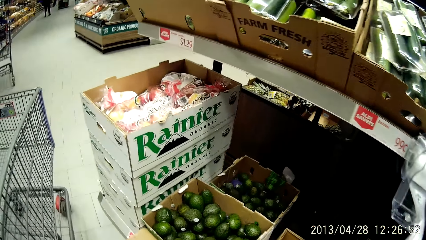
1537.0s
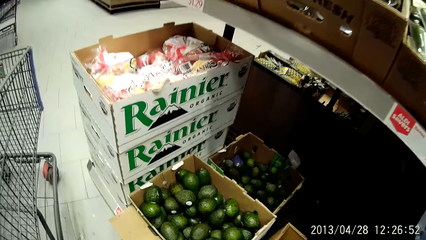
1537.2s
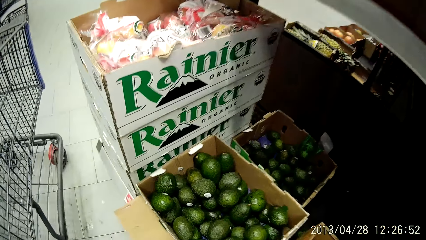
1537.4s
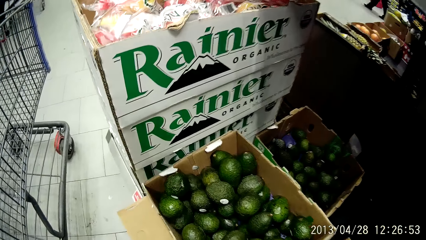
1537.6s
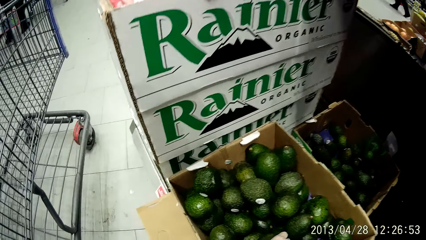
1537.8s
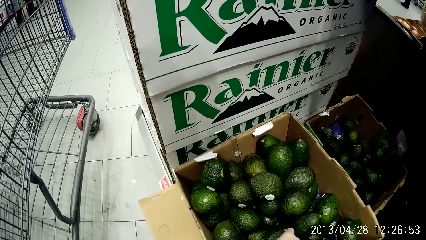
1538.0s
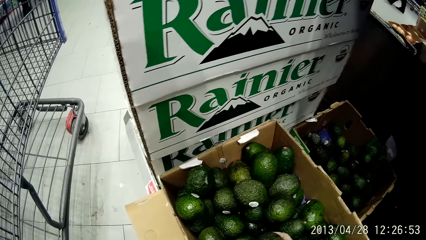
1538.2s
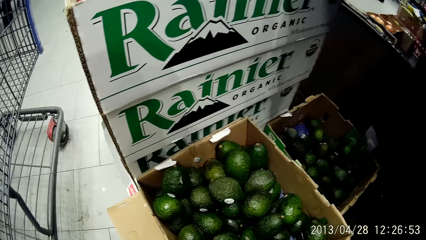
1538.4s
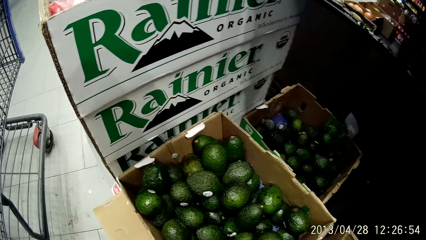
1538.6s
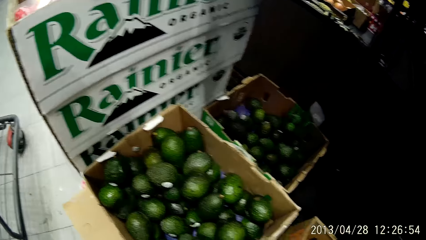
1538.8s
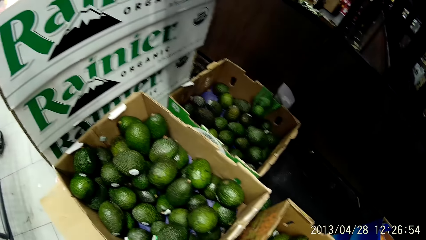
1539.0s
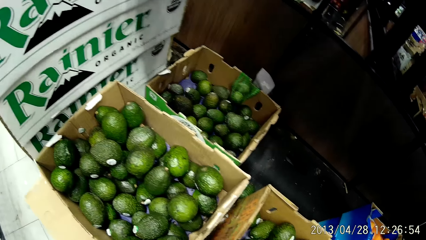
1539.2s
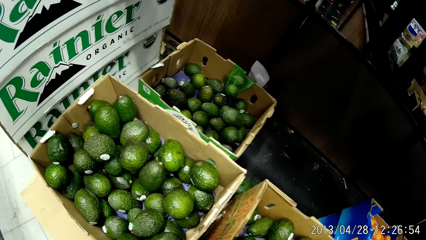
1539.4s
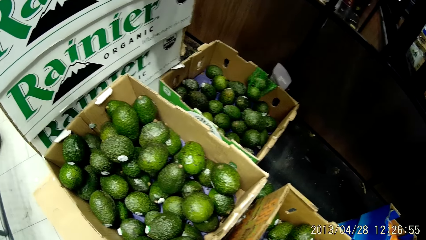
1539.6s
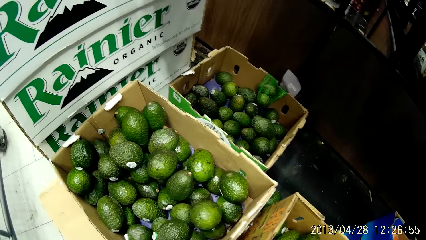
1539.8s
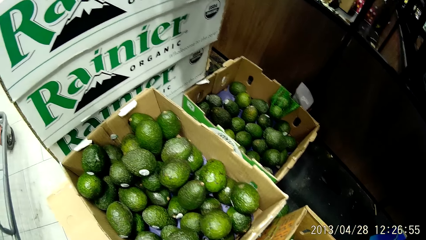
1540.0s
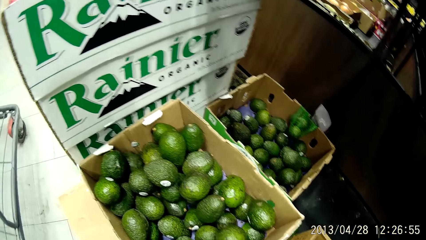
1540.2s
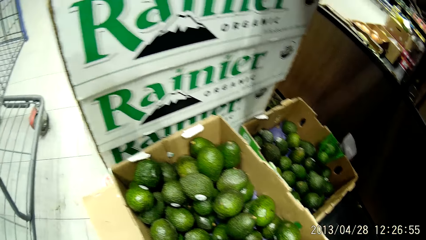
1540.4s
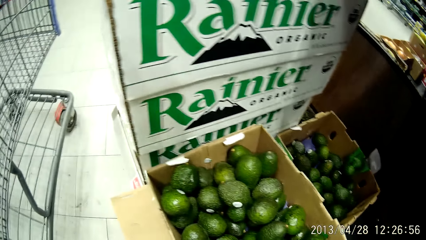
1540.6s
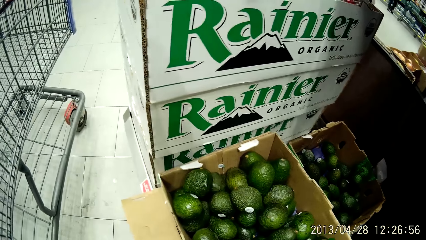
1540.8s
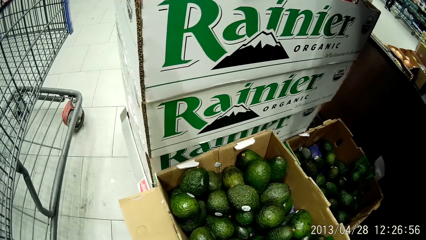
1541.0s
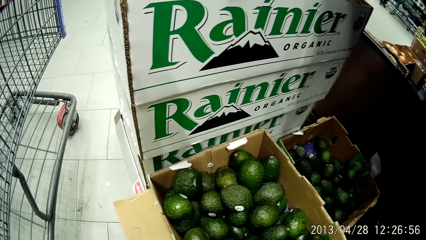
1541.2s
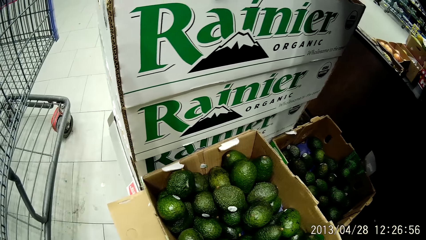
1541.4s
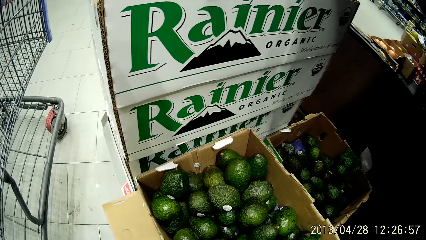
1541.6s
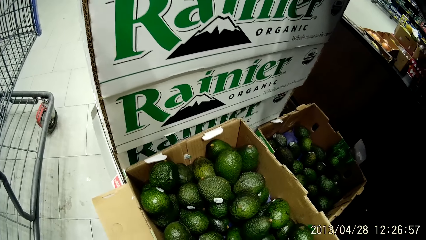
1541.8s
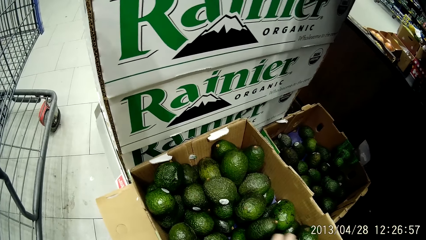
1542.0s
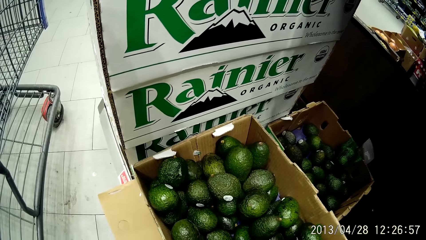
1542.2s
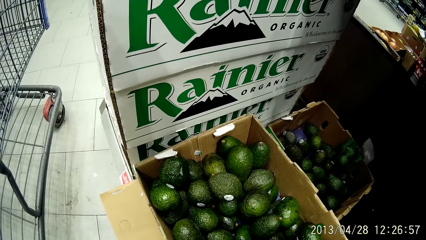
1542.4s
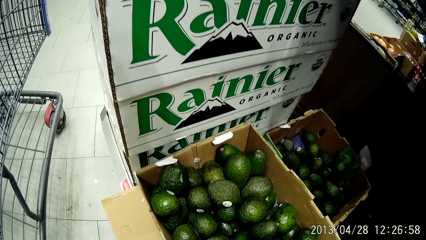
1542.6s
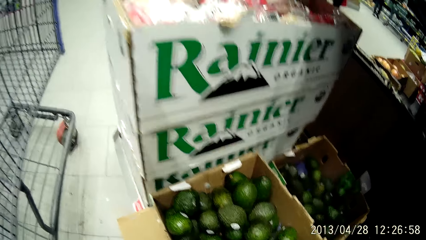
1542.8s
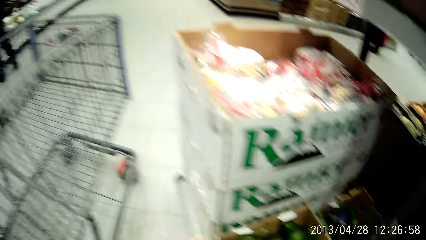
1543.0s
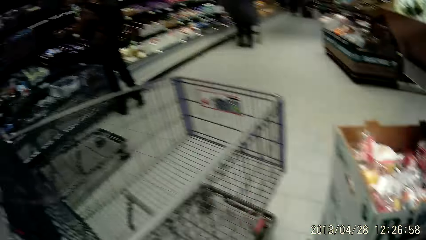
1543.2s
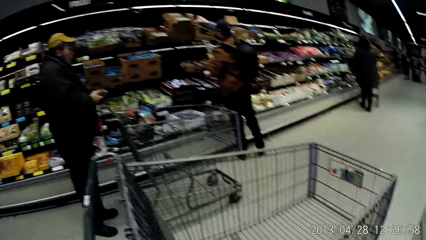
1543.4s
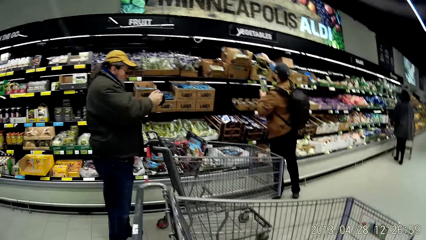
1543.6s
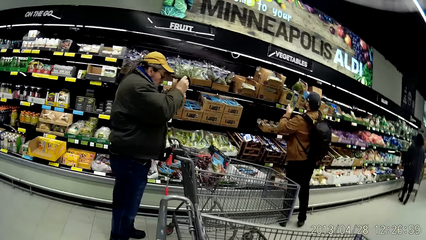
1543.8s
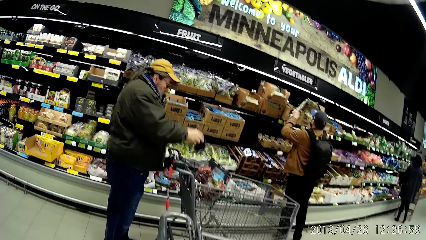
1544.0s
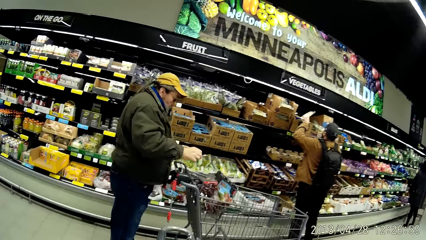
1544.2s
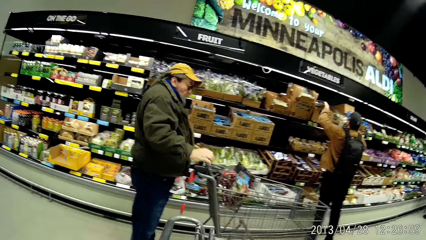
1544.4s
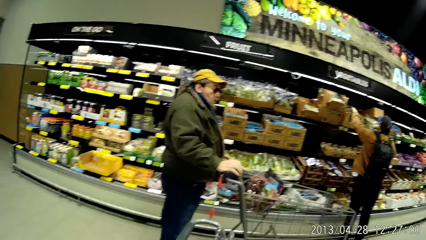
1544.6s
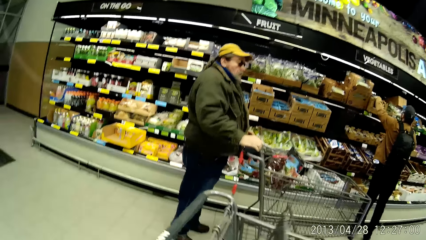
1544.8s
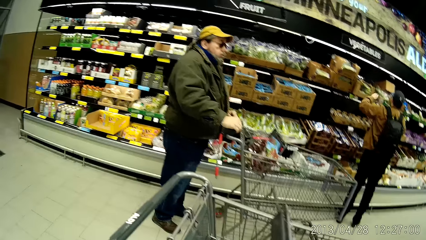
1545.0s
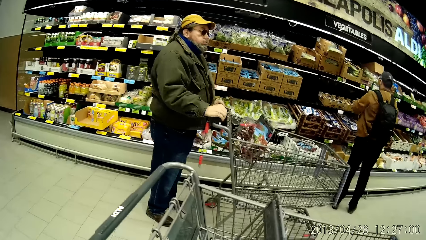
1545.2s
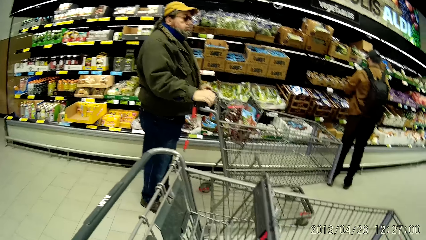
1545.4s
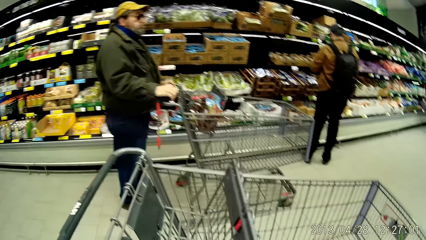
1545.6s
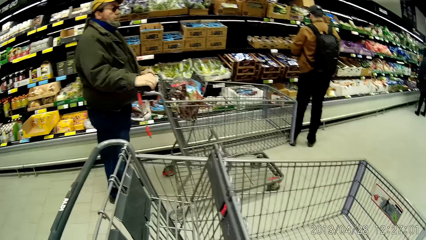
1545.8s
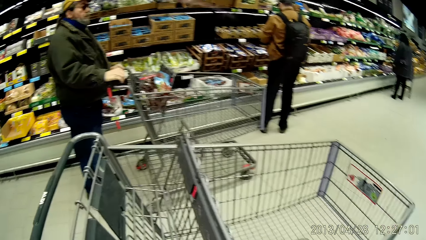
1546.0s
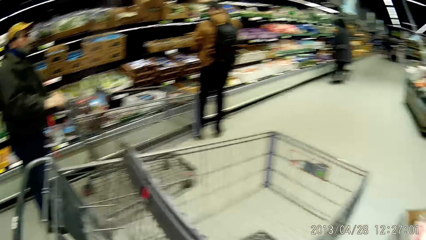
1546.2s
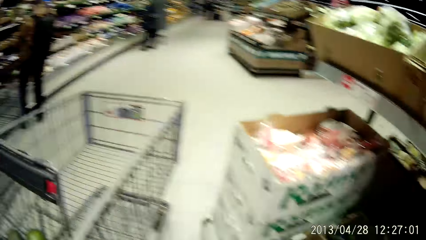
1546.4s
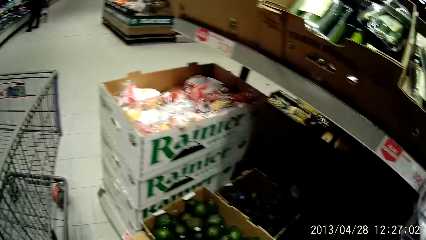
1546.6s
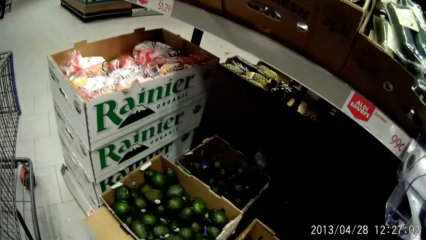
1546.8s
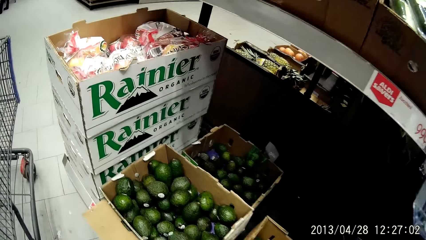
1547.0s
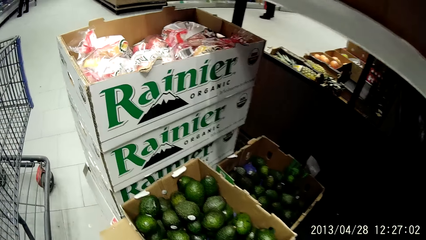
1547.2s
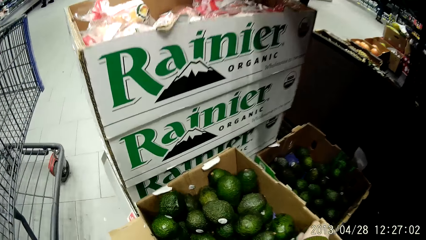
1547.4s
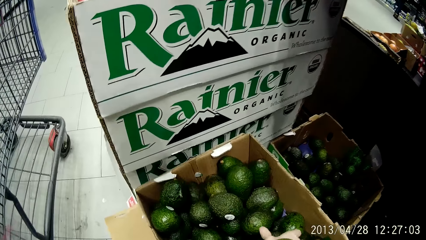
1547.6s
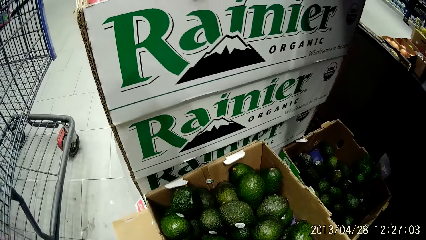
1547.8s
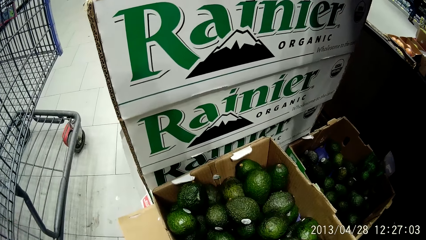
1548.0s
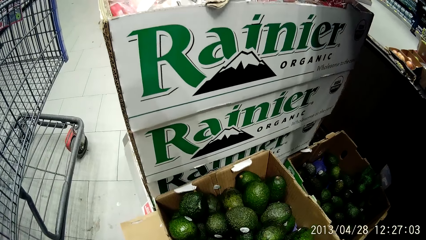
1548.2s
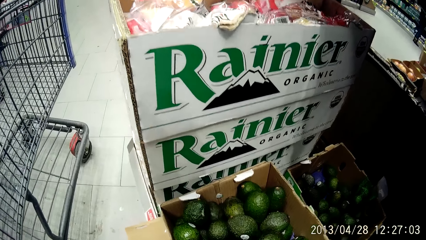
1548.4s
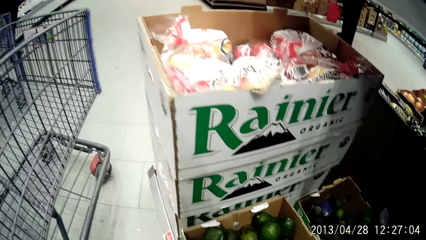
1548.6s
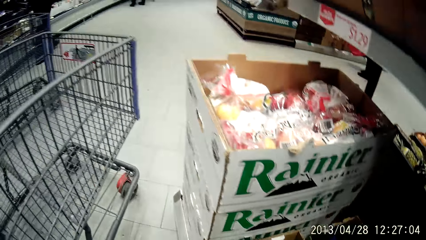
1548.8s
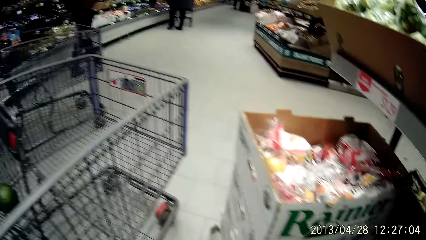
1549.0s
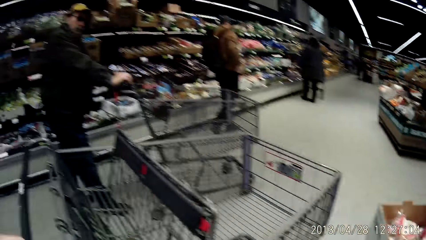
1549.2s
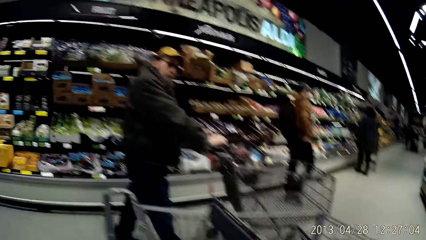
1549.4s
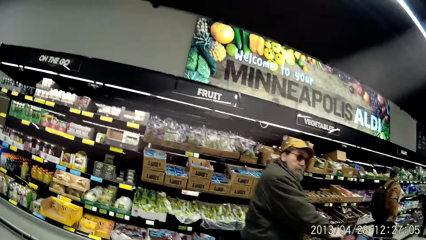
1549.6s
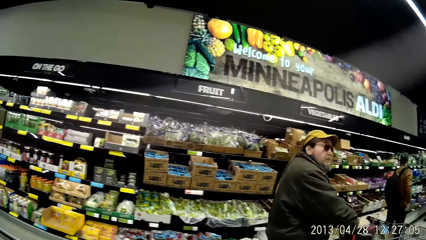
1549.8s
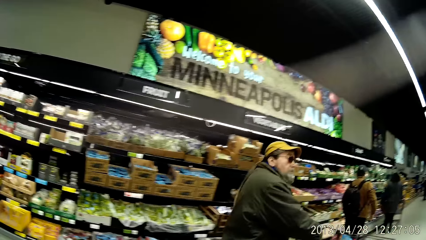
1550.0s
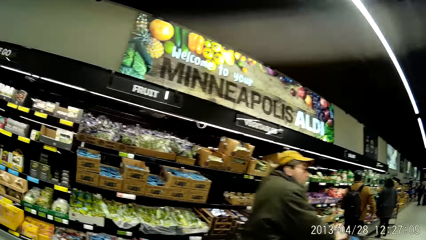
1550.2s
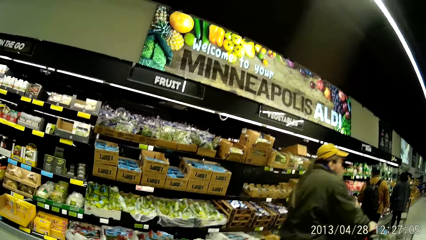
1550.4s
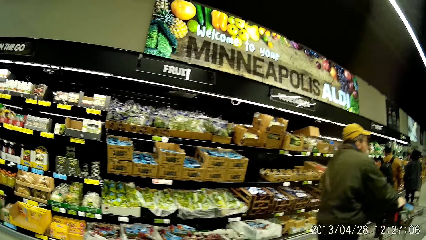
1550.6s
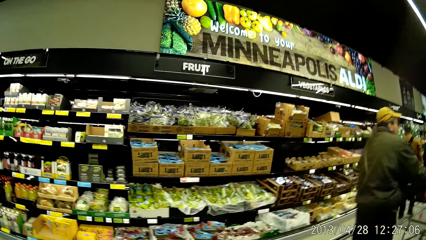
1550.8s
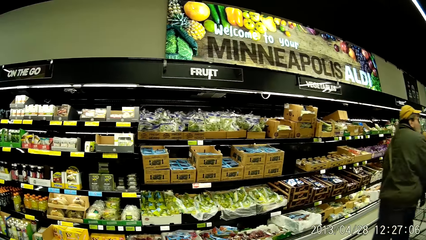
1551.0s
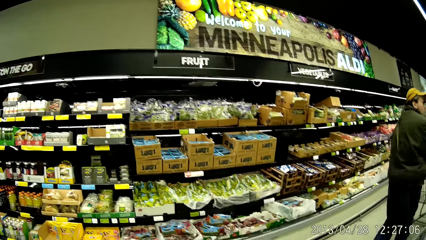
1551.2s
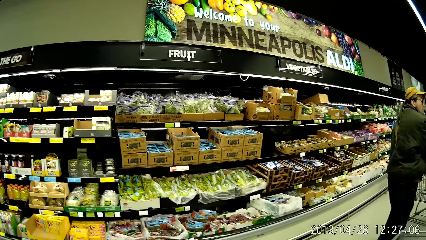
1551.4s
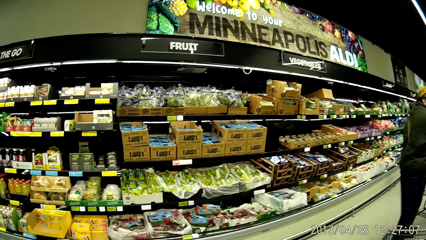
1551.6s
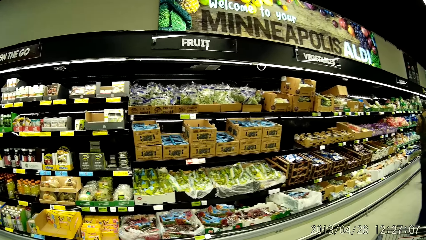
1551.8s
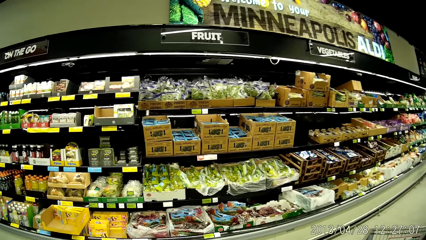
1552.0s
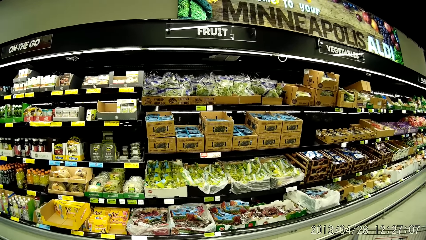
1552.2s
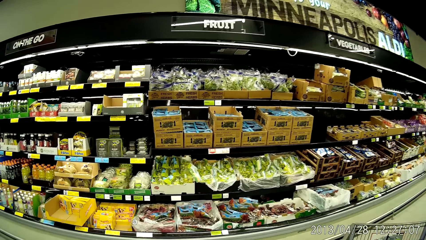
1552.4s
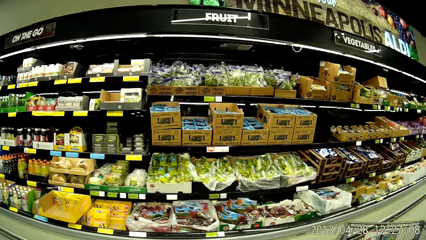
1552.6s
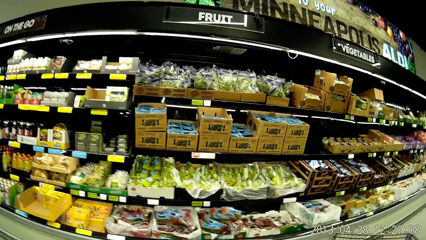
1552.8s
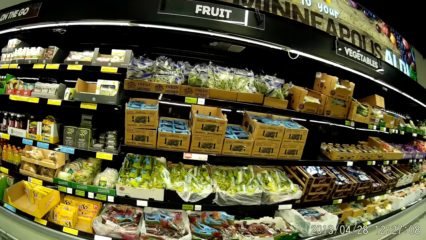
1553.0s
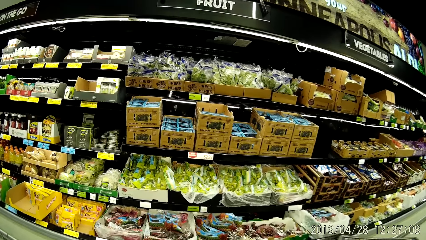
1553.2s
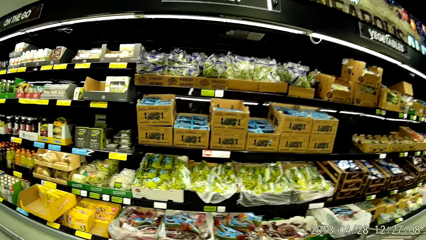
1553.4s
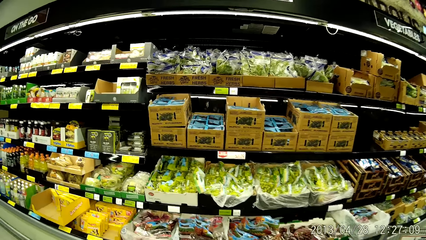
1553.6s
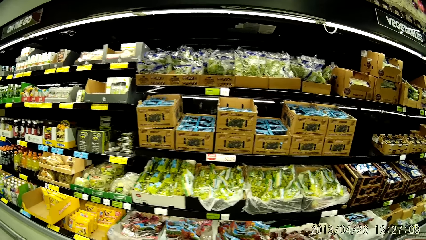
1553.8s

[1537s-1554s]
The camera wearer stands in the store.
